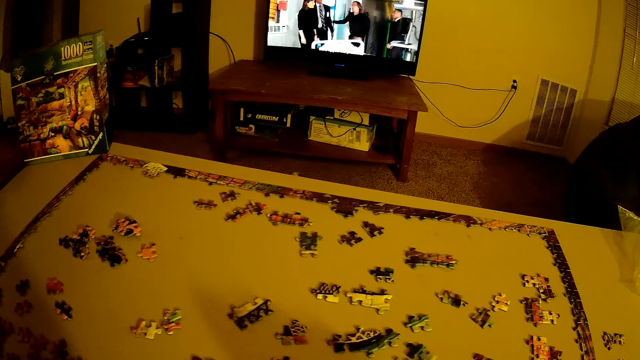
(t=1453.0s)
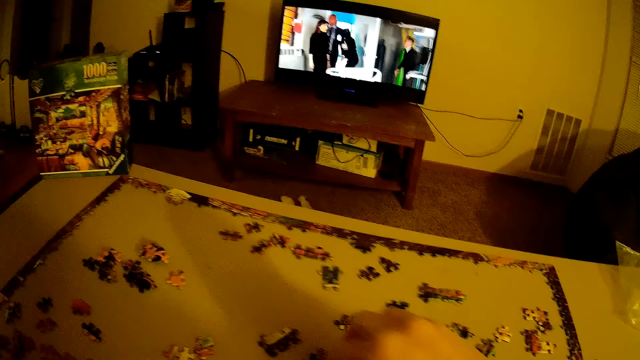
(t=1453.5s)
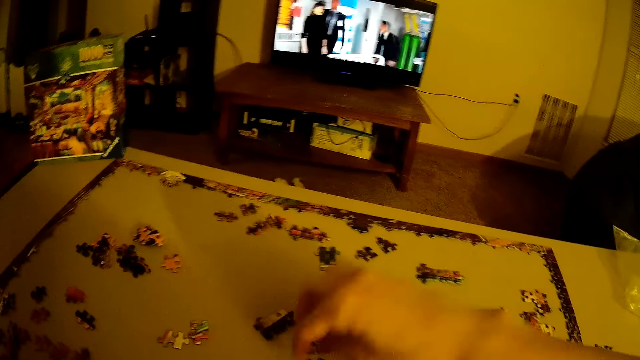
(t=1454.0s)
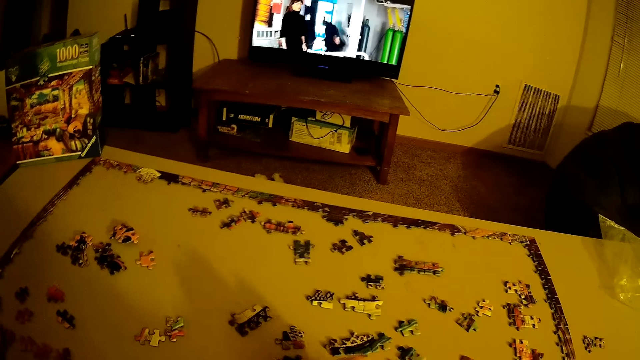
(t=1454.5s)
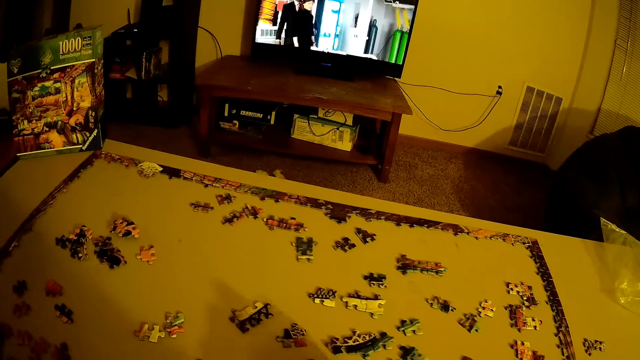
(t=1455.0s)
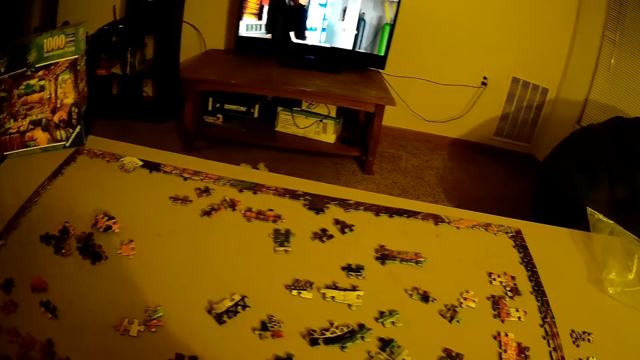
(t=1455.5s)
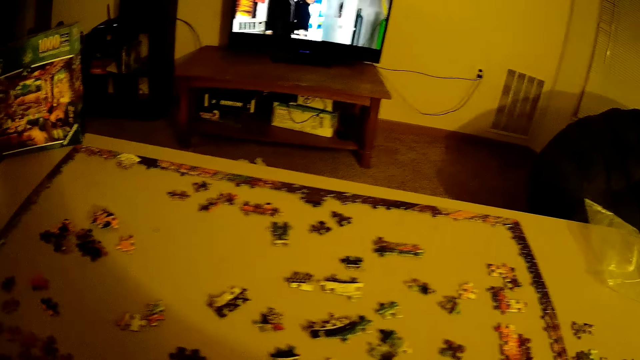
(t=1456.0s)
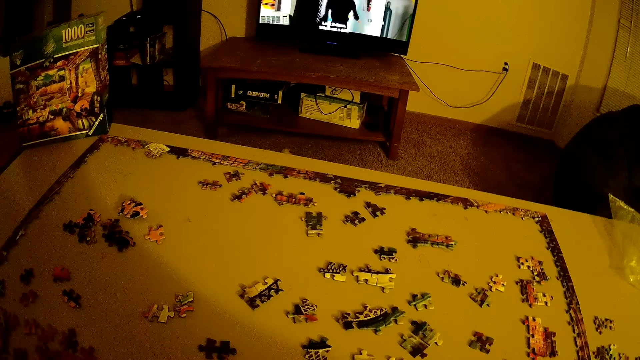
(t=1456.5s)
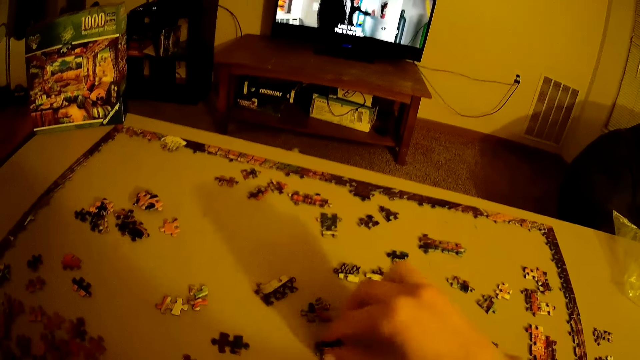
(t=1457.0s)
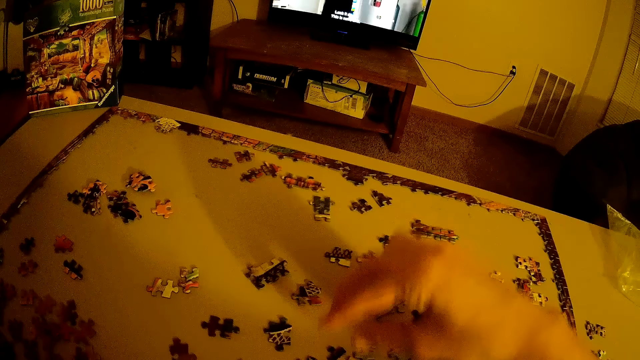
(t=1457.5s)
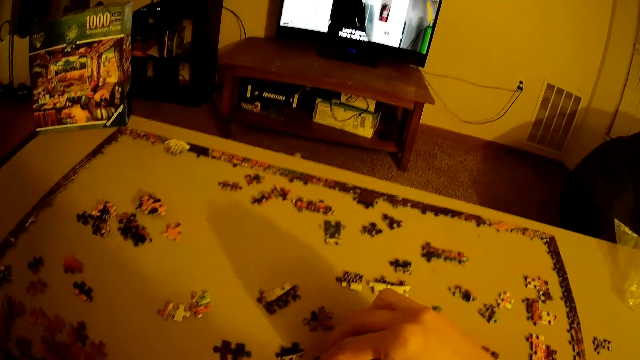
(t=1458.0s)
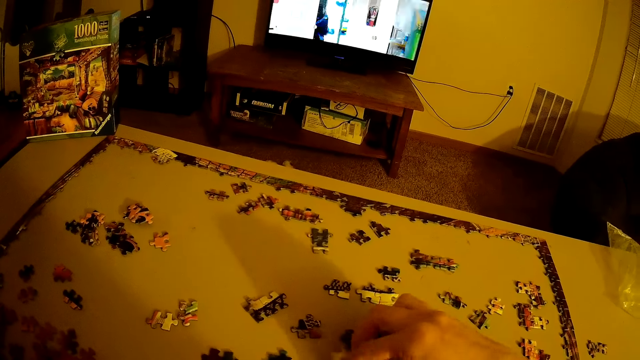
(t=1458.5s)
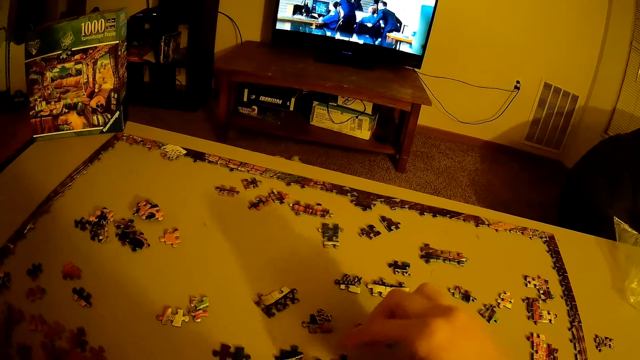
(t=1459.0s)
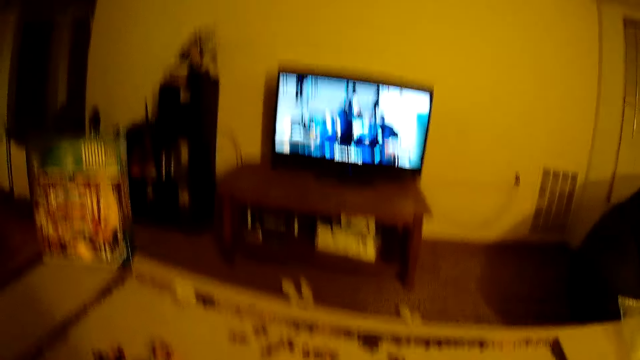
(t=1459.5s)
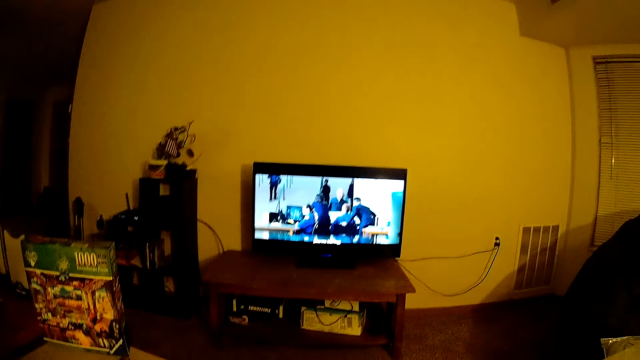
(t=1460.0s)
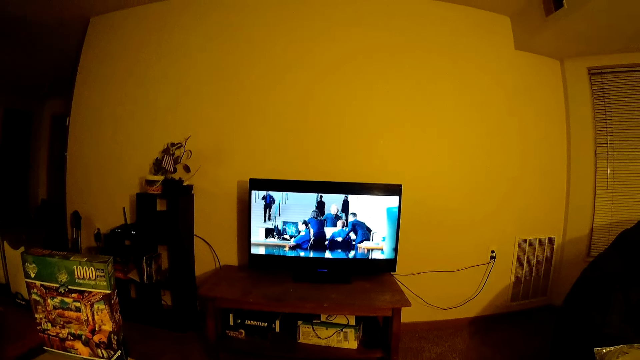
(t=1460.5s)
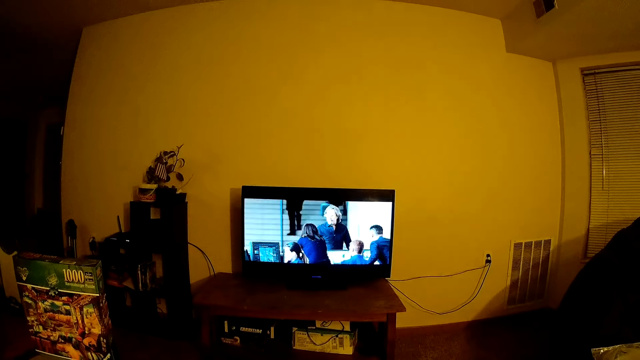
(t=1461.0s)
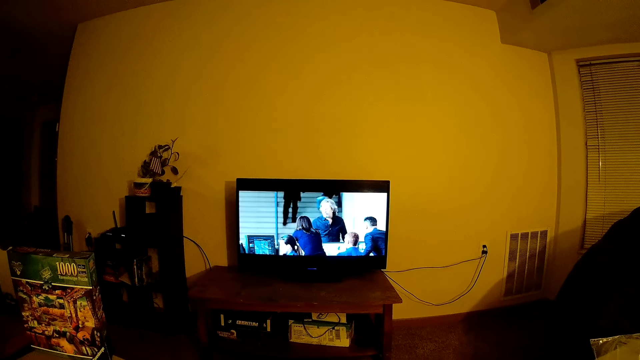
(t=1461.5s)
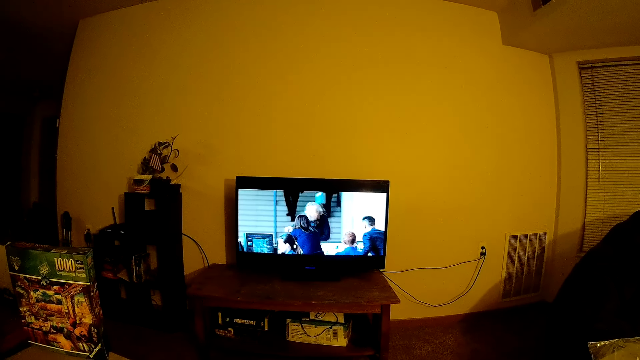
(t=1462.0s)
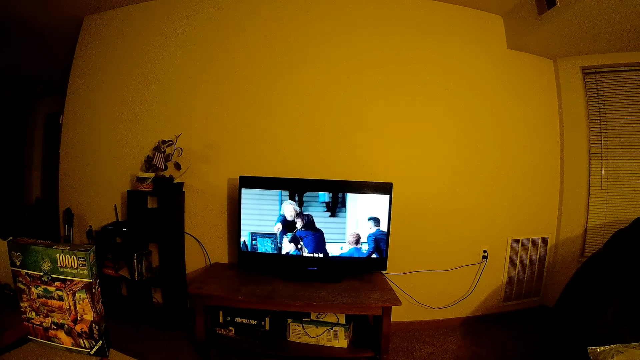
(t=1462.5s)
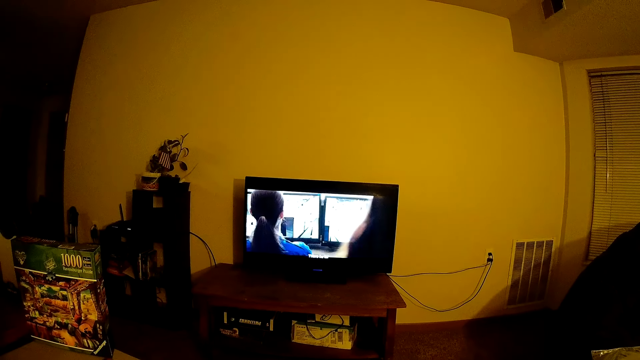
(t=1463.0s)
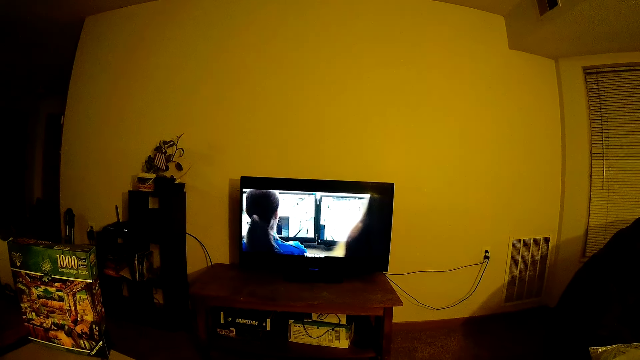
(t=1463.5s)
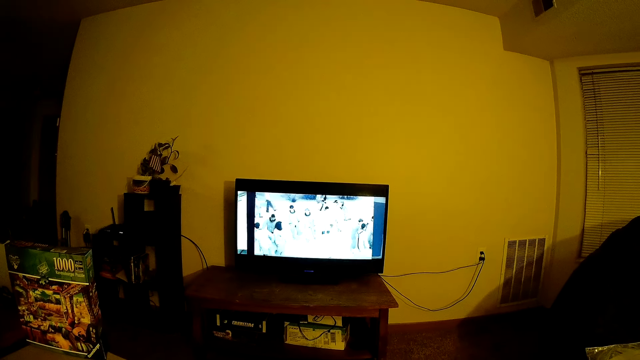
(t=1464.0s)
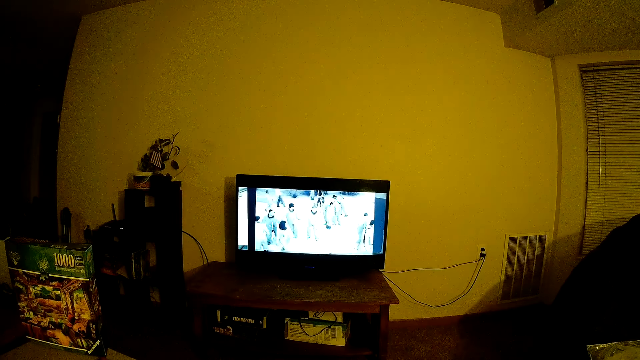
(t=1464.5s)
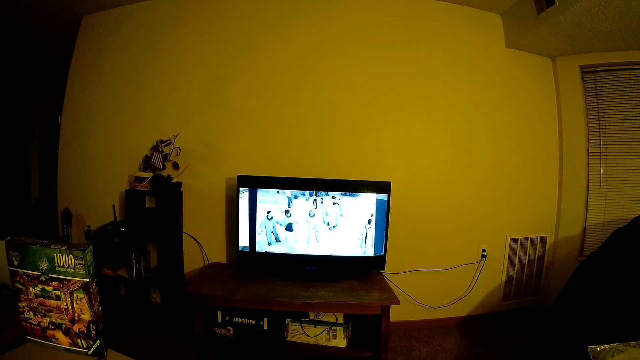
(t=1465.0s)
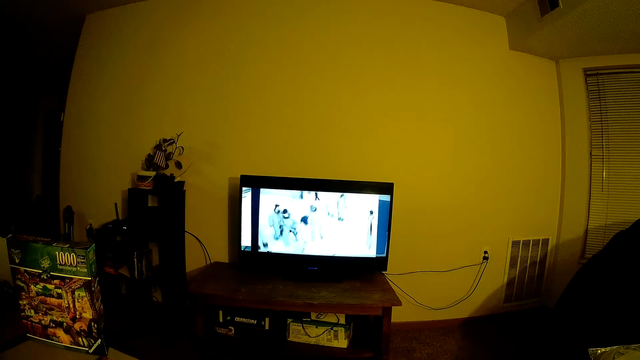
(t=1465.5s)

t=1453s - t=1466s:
The camera wearer arranges the puzzle on the table. They move beads. They watch television.

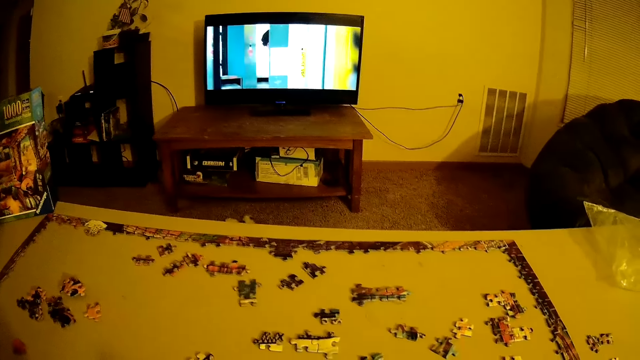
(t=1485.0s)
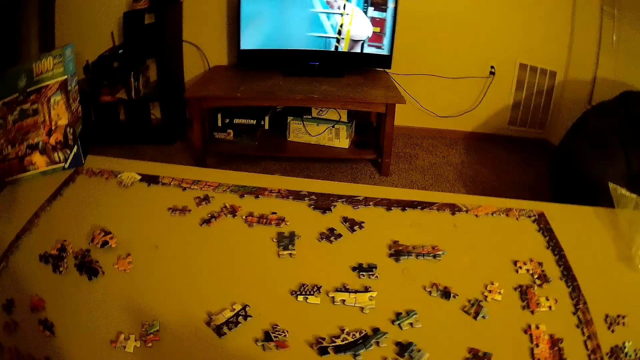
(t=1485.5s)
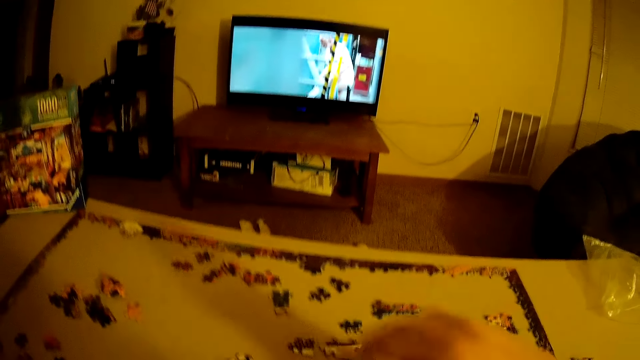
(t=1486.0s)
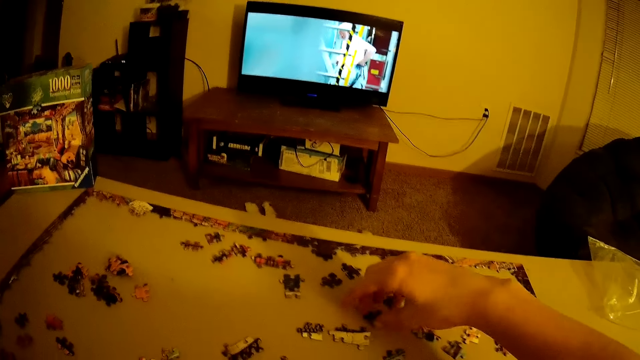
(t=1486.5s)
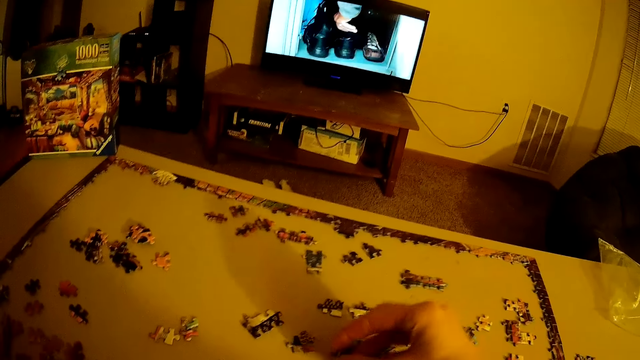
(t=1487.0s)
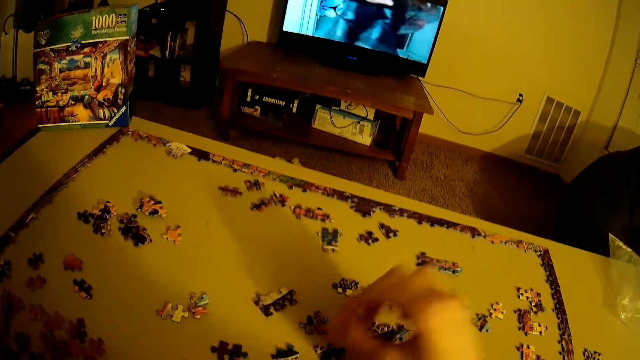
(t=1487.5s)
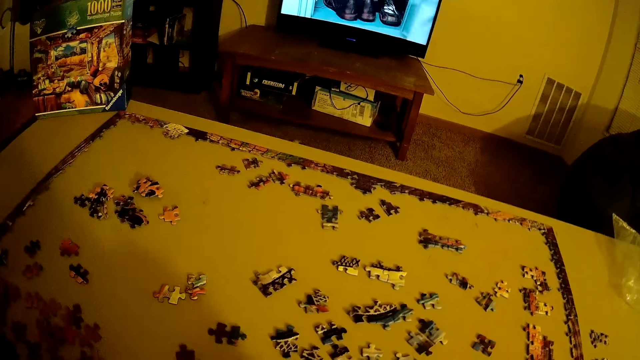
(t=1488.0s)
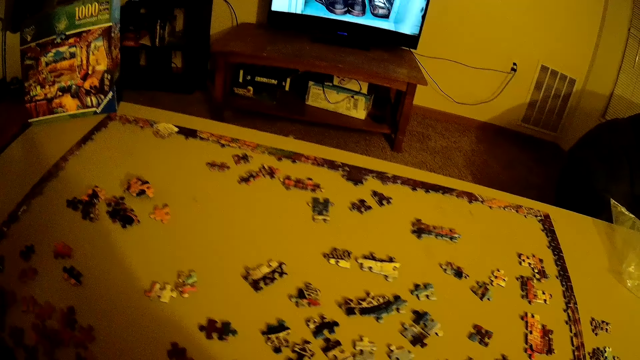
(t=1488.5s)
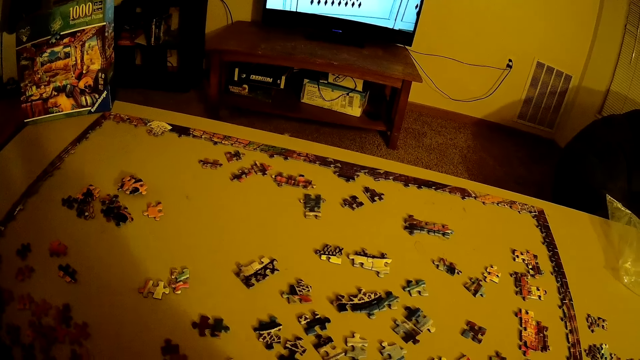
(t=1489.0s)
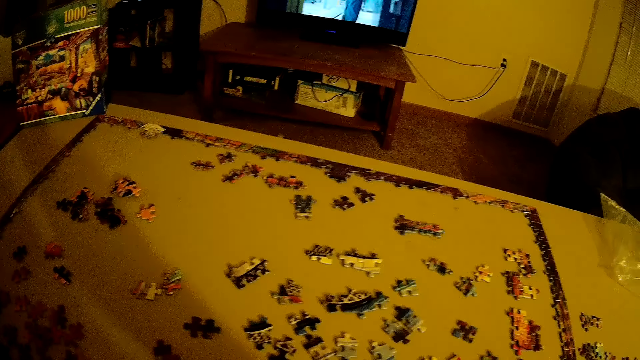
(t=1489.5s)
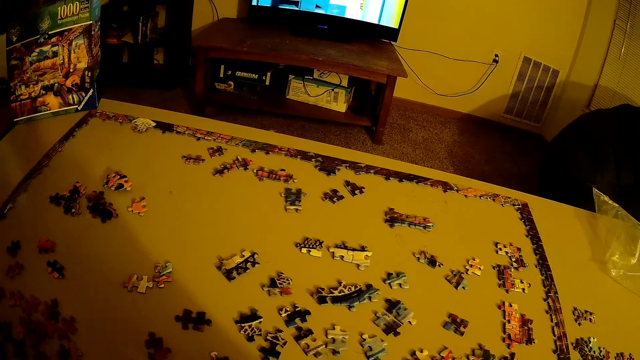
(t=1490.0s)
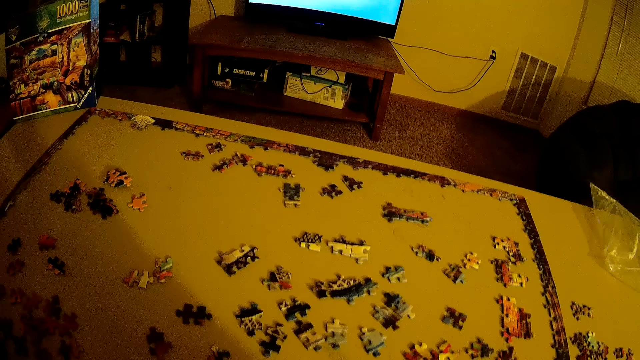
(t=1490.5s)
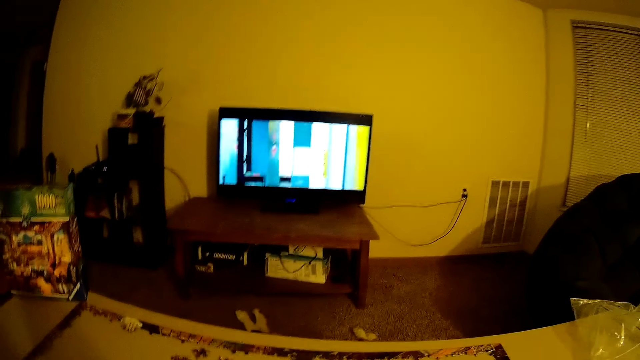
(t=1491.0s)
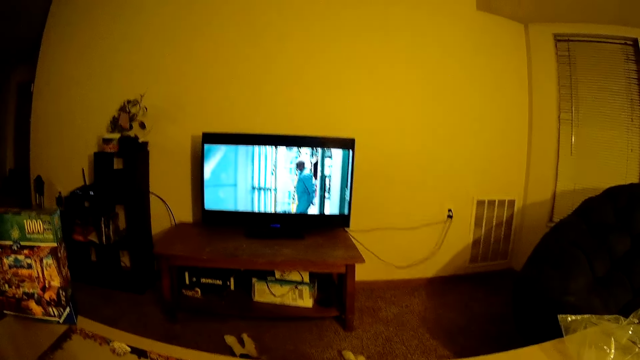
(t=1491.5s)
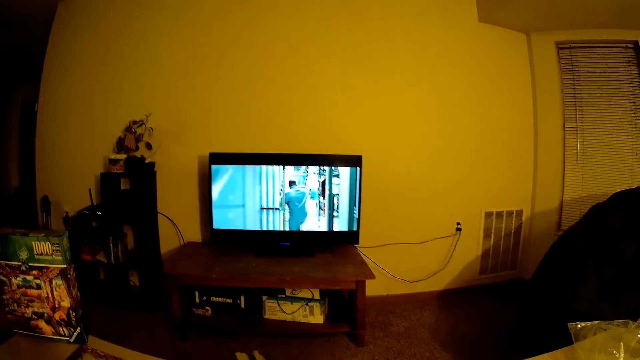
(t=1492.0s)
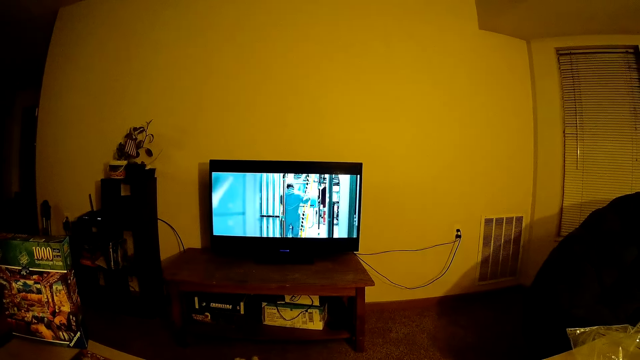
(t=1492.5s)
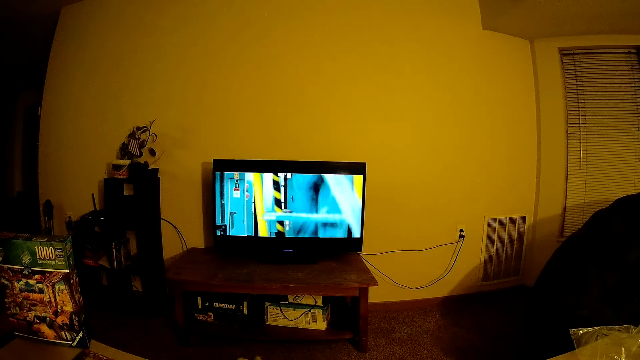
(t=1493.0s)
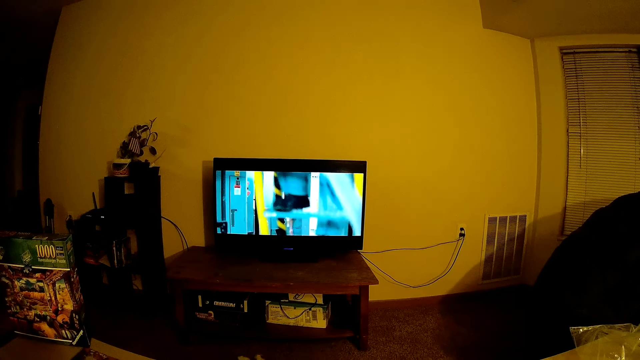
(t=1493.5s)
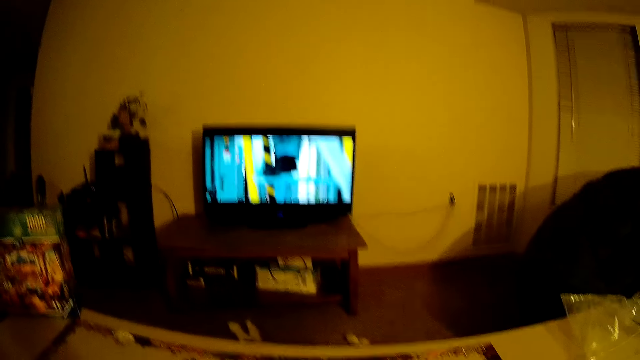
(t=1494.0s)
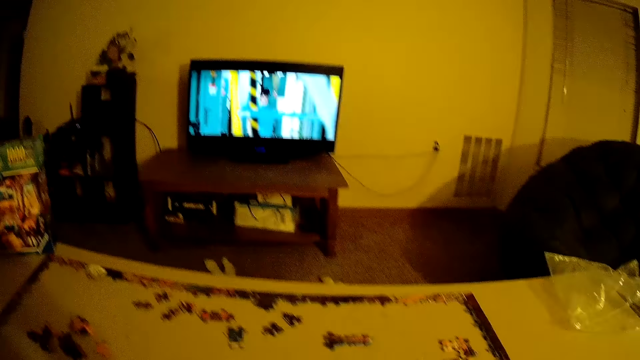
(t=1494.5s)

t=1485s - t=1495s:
The camera wearer arranges the puzzle on the table.
